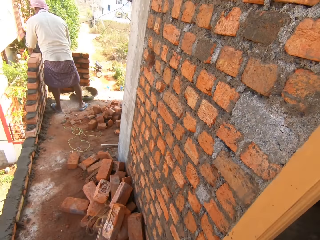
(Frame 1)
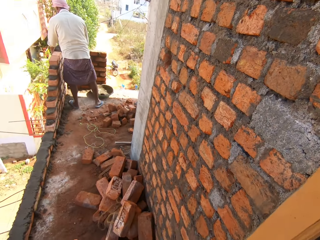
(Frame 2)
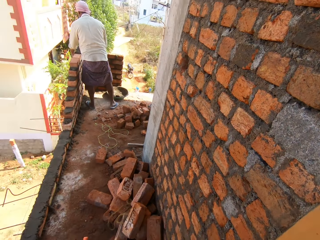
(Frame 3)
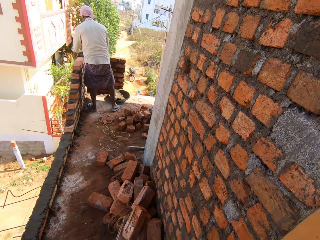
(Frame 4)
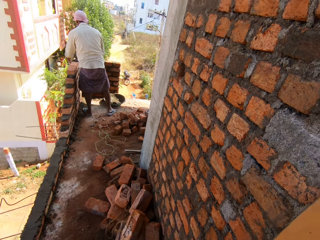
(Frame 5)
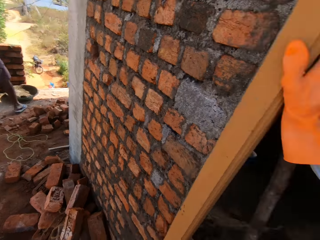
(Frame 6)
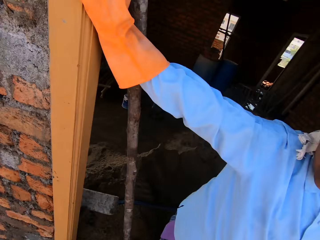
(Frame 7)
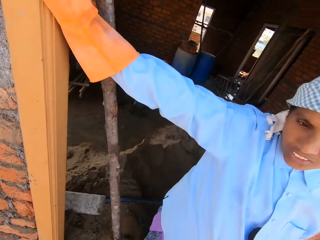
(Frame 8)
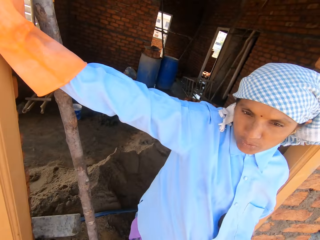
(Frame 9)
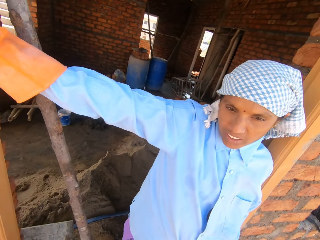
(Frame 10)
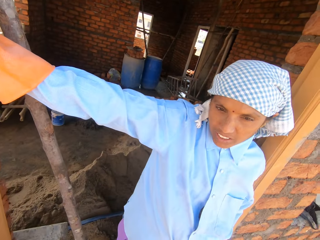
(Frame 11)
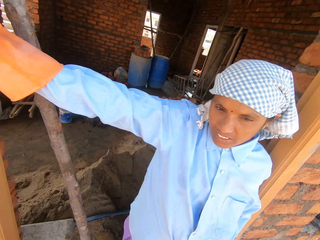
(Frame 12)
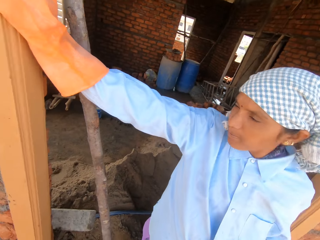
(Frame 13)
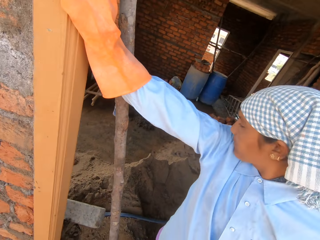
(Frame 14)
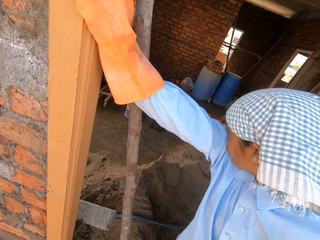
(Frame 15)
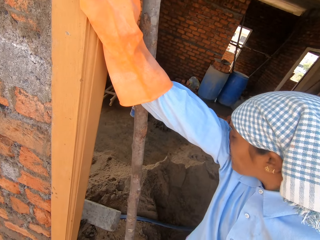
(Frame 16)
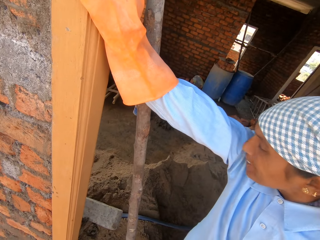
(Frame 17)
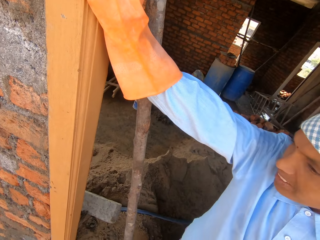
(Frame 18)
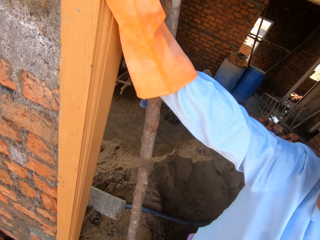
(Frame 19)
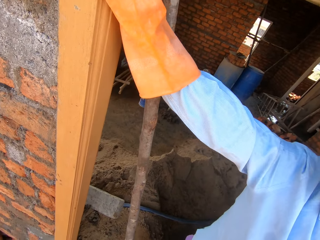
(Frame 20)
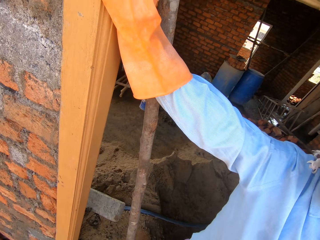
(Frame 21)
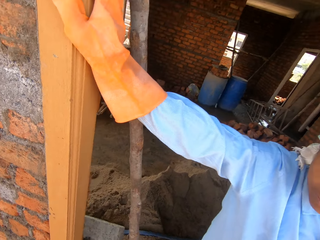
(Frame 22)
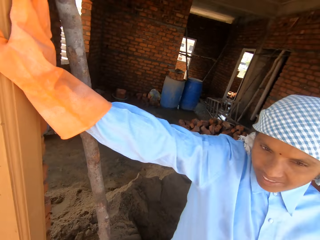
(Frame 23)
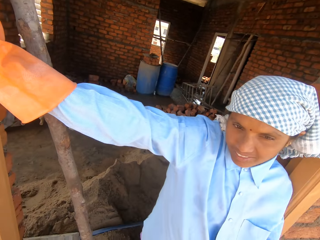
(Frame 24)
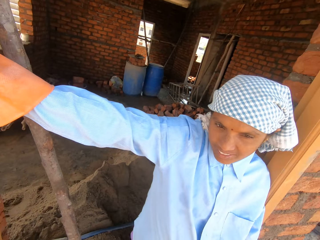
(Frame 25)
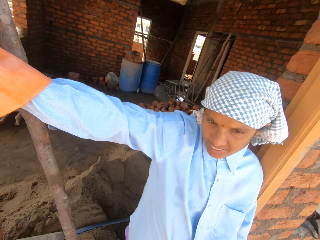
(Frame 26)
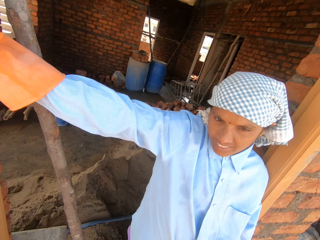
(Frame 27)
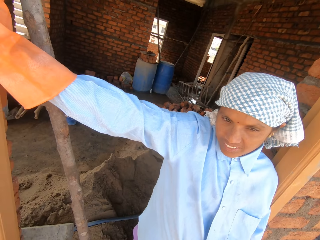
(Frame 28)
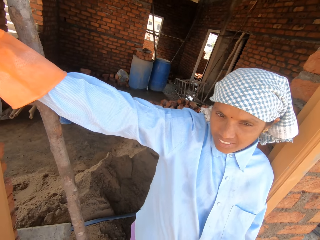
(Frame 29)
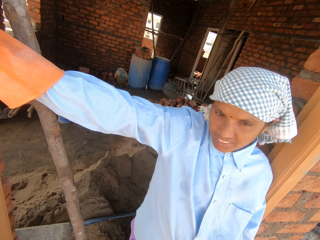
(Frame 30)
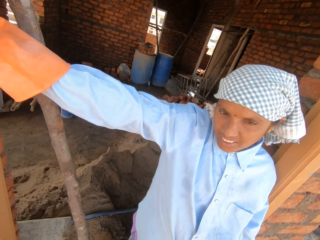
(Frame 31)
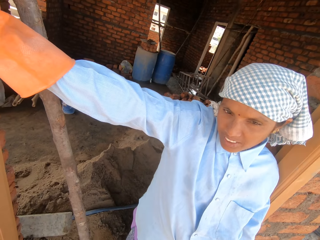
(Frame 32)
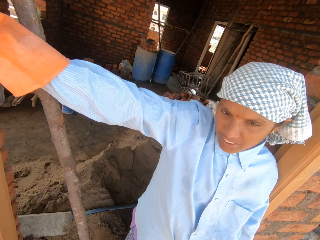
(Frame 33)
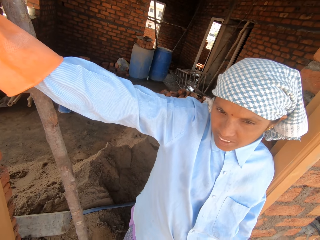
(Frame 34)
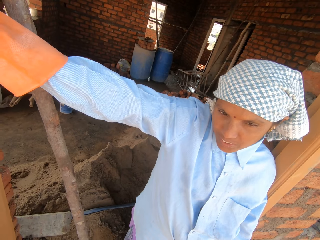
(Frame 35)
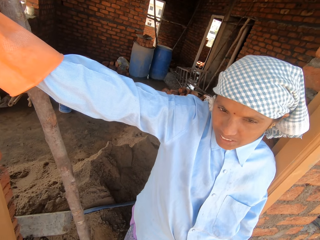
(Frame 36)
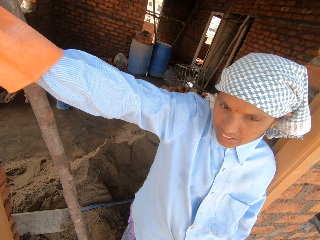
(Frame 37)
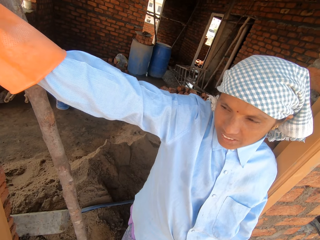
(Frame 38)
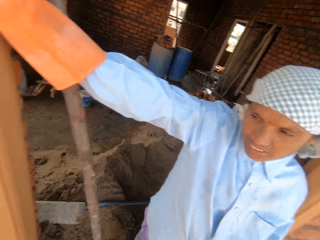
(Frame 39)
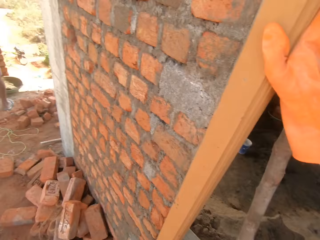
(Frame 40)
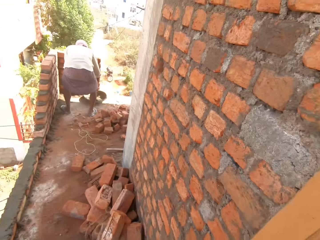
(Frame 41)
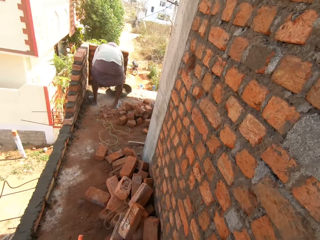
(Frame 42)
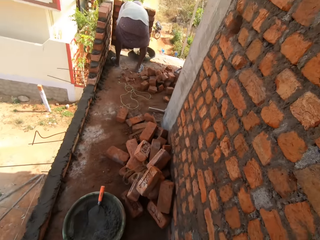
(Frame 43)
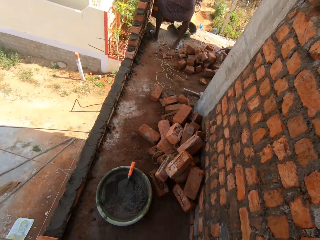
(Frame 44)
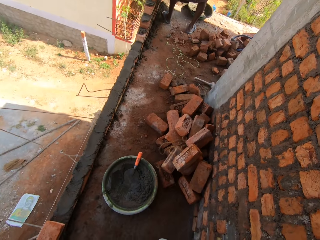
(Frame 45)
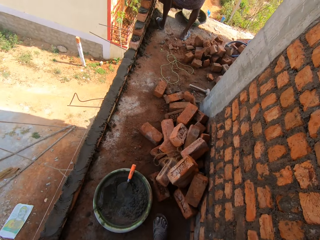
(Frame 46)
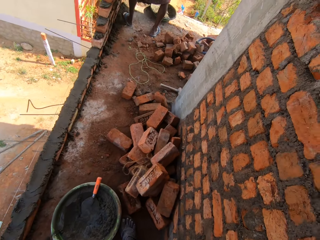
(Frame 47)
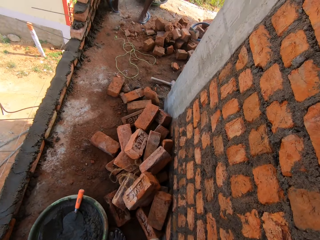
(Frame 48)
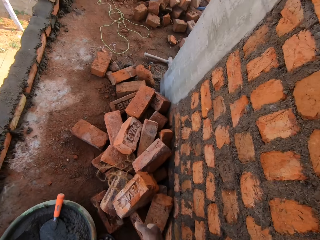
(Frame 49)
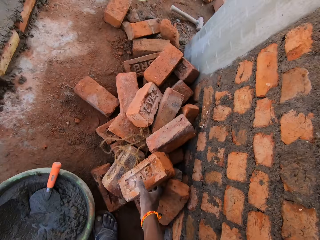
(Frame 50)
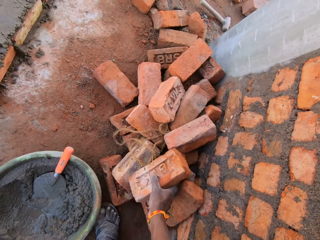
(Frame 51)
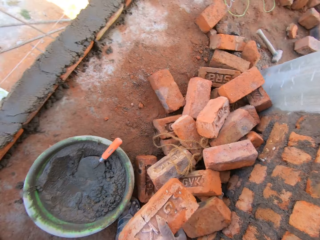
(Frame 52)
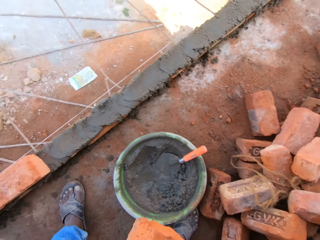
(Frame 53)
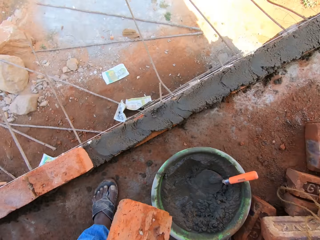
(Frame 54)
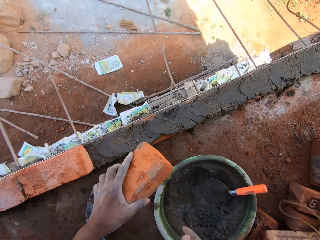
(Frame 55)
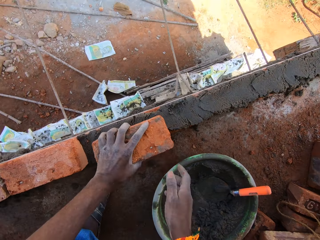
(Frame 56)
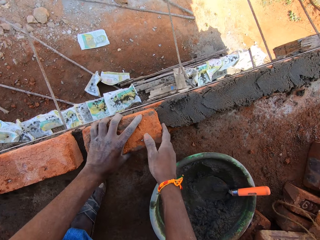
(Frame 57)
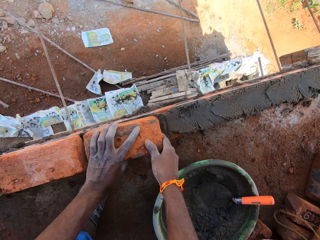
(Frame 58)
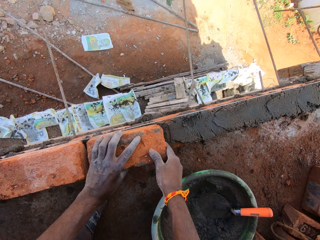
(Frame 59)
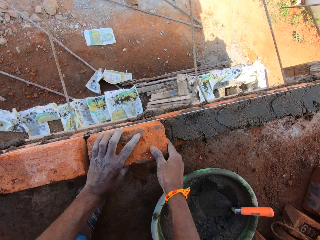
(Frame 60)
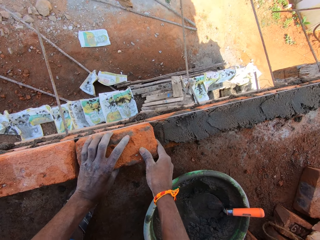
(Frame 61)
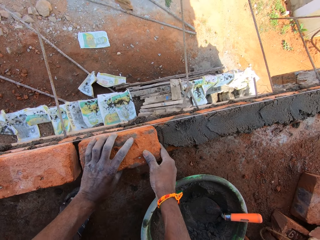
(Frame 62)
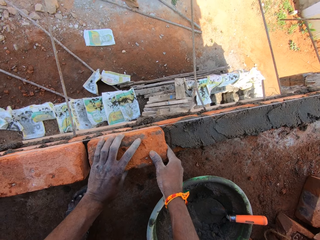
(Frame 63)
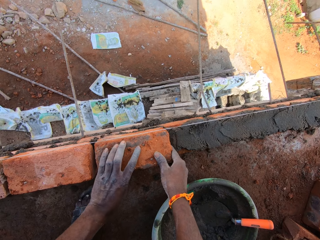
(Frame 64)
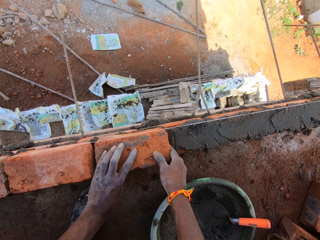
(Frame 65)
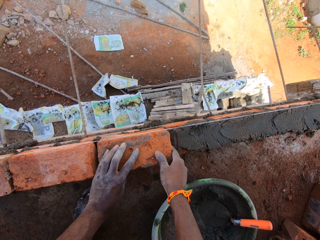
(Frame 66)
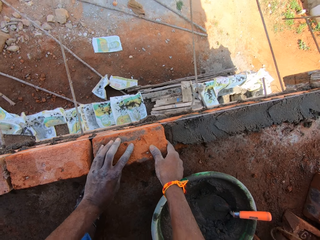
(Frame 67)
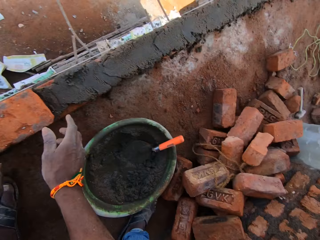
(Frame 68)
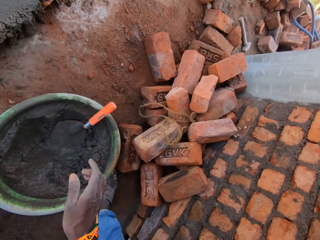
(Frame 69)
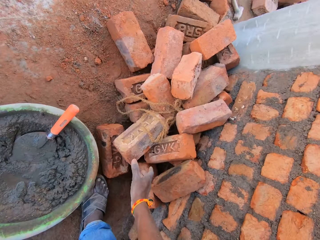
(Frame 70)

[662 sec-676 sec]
The man pours the concrete mix on the set of bricks with the gauging trowel in his right hand. The man touches the set of bricks with his left hand. The woman cleans her face on her shirt. The man packs some concrete mix from the bowl on the floor with the gauging trowel in his right hand. The camera wearer picks a brick from the heap of bricks on the floor with his right hand. He passes the brick to his left hand. He drops the brick on the concrete mix on the set of bricks with his left hand. He builds the construction. He adjusts the brick on the concrete mix on the set of bricks with his hands.

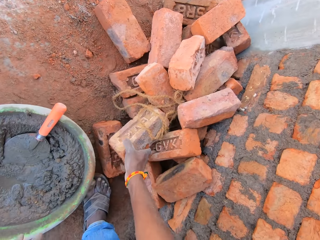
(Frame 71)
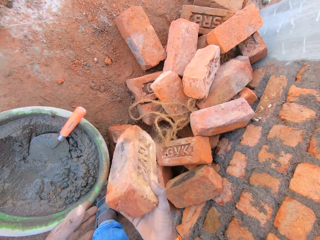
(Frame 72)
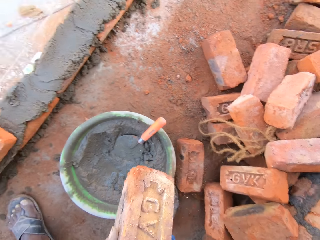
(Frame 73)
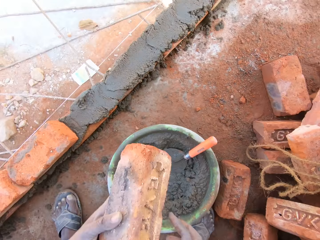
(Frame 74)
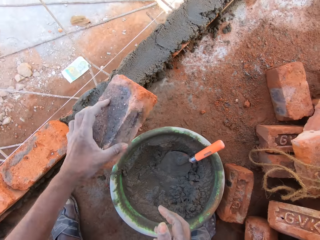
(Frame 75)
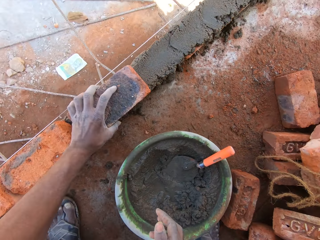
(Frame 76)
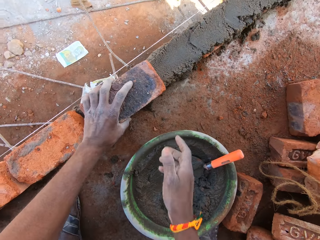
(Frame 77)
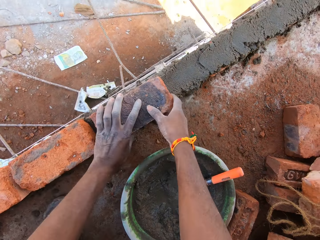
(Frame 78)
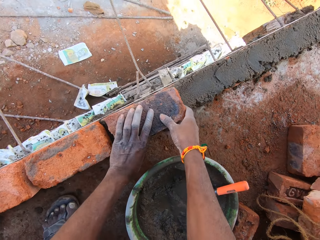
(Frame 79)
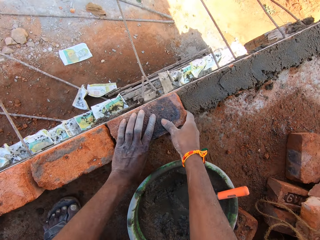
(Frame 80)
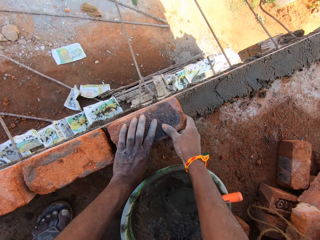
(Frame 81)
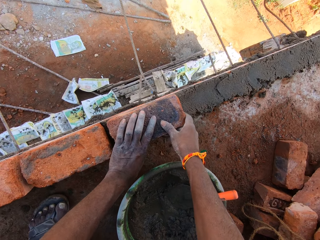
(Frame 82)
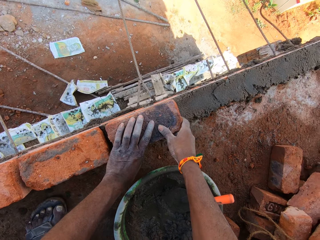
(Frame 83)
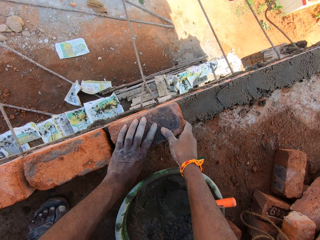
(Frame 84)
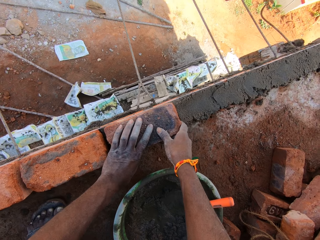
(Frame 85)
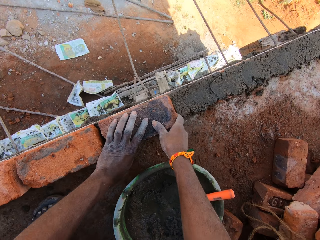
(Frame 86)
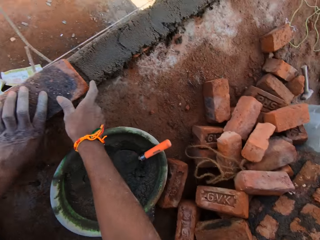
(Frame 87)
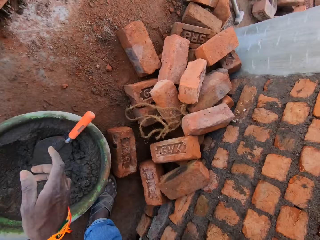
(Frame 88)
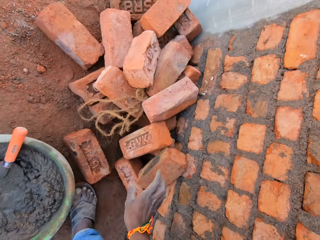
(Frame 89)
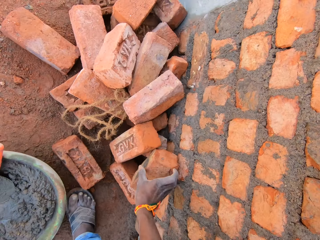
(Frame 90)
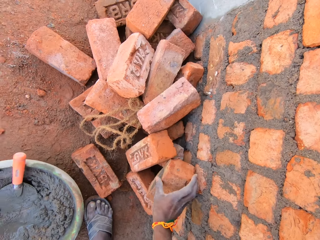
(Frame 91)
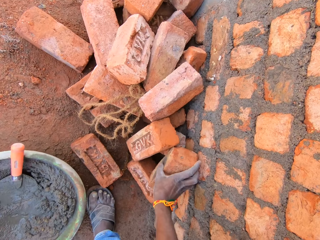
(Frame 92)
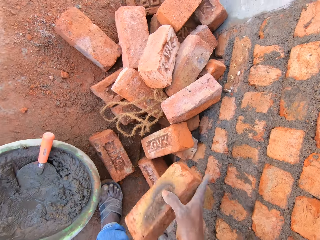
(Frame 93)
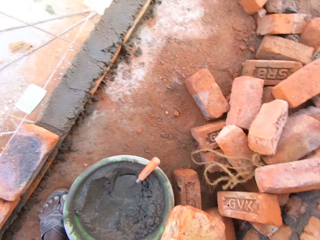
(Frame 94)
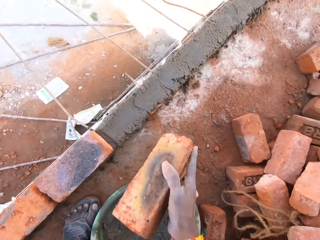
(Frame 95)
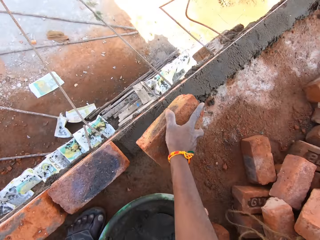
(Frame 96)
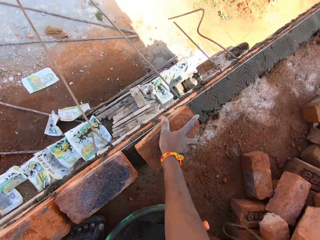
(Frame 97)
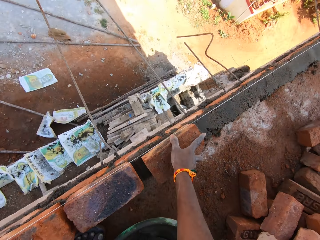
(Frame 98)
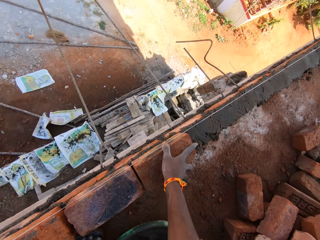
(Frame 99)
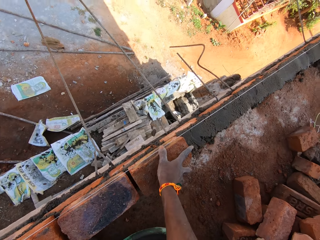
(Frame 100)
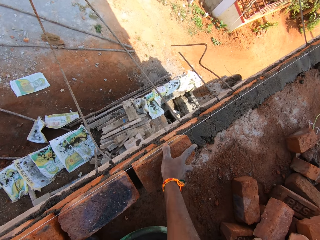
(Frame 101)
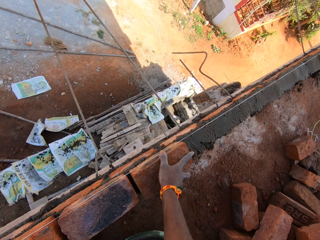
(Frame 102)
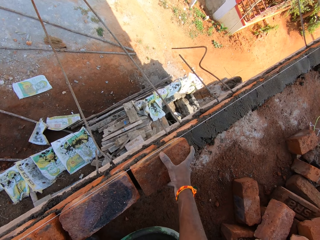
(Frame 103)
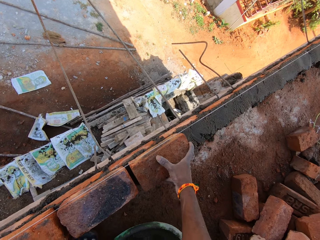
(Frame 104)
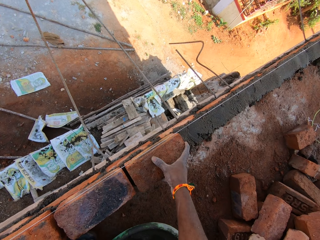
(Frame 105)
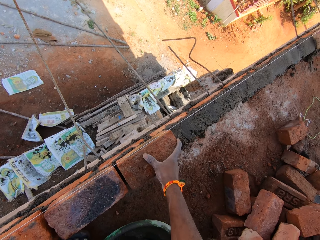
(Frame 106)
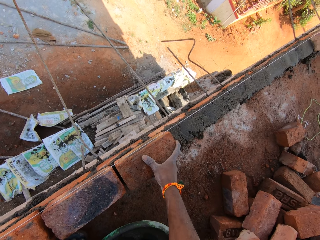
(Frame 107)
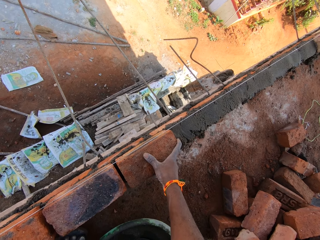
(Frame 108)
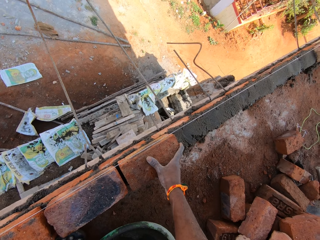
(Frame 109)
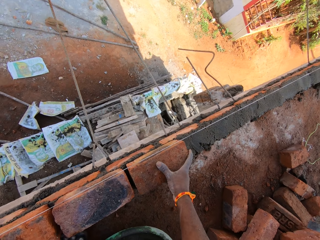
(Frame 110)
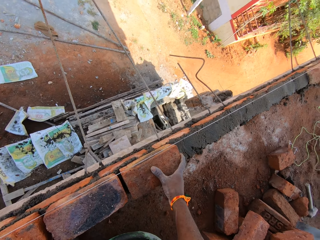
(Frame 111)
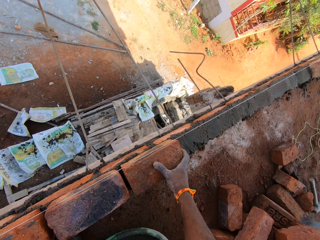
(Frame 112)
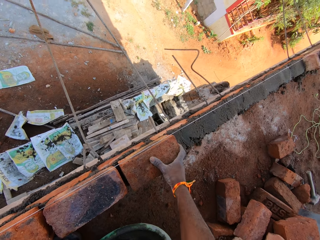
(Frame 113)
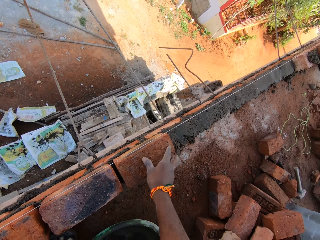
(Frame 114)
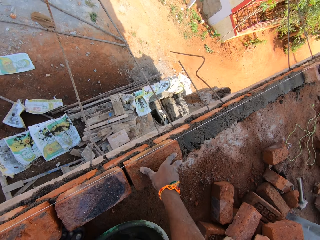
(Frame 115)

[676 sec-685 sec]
The camera wearer picks a brick from the heap of bricks on the floor with his right hand. He passes the brick to his left hand. He builds the construction. He drops the brick on the concrete mix on the set of bricks with his left hand. He adjusts the brick on the concrete mix on the set of bricks with his hands. He picks a brick from the heap of bricks on the floor with his right hand. He drops the brick on the concrete mix on the set of bricks with his right hand. He builds the construction. He adjusts the brick on the concrete mix on the set of bricks with his right hand.
